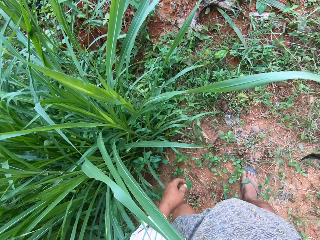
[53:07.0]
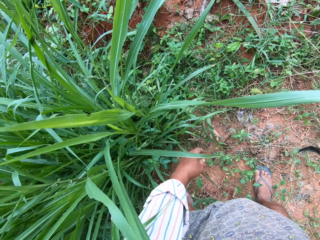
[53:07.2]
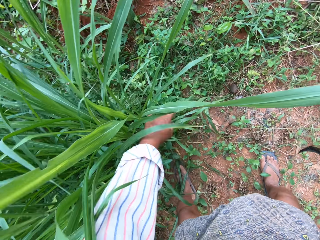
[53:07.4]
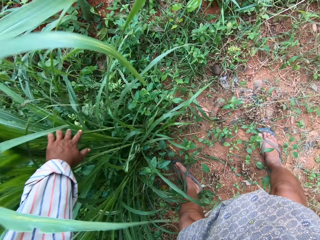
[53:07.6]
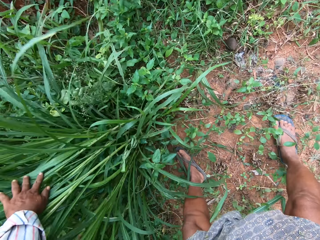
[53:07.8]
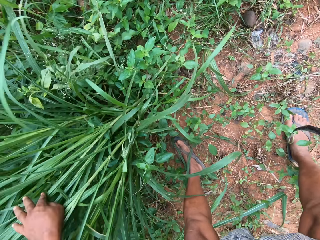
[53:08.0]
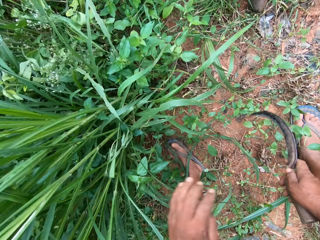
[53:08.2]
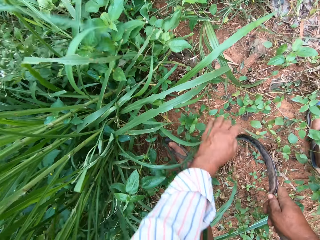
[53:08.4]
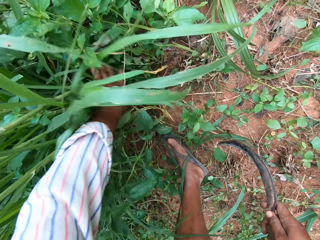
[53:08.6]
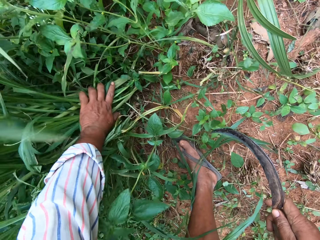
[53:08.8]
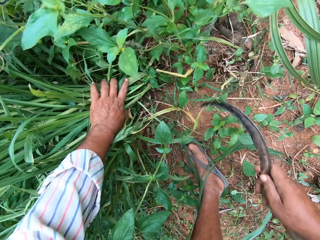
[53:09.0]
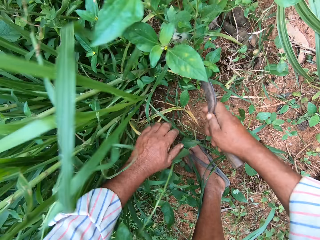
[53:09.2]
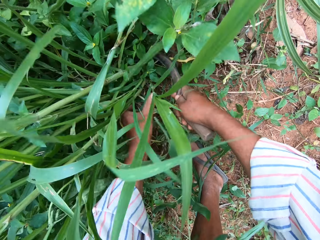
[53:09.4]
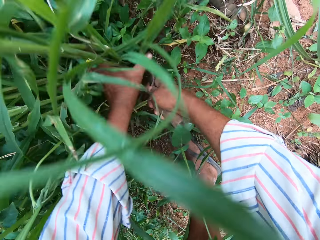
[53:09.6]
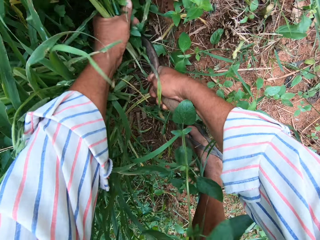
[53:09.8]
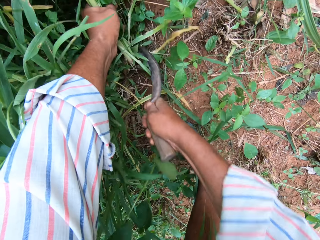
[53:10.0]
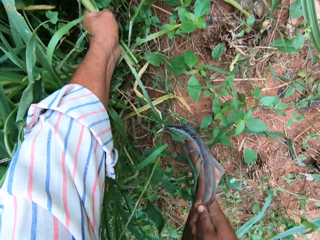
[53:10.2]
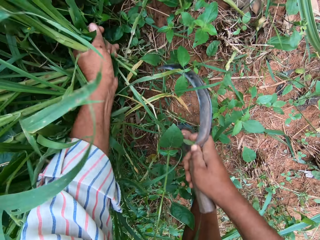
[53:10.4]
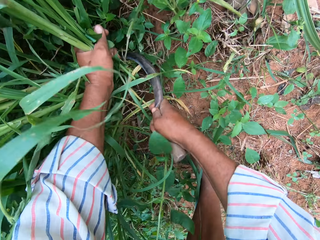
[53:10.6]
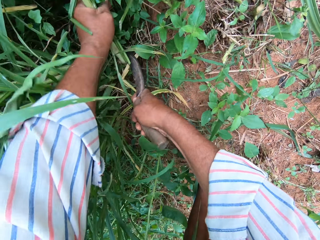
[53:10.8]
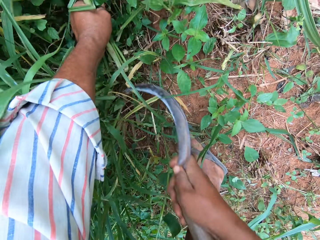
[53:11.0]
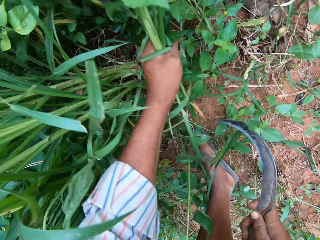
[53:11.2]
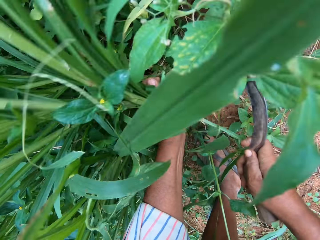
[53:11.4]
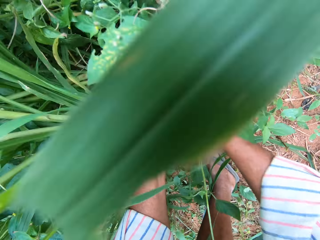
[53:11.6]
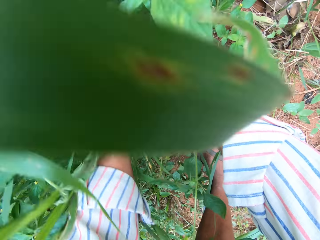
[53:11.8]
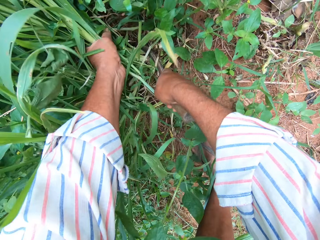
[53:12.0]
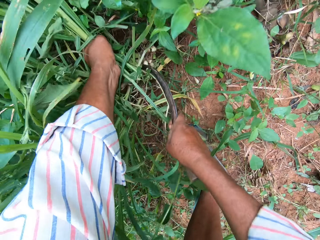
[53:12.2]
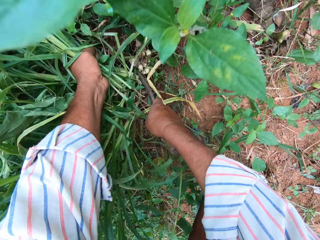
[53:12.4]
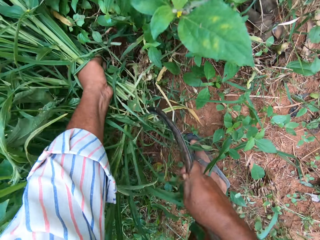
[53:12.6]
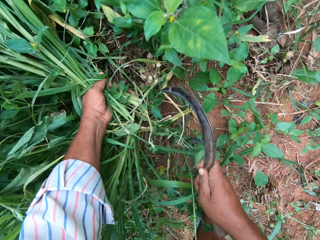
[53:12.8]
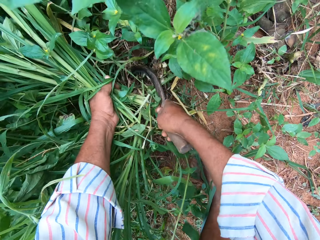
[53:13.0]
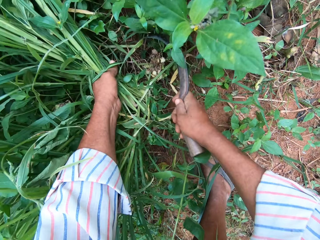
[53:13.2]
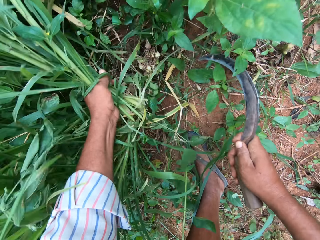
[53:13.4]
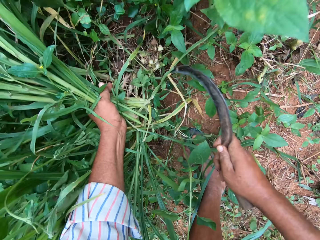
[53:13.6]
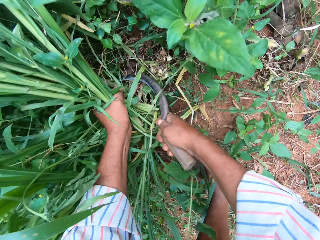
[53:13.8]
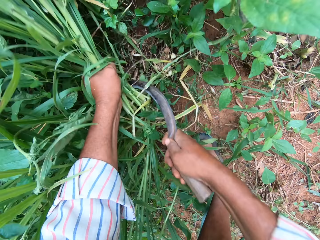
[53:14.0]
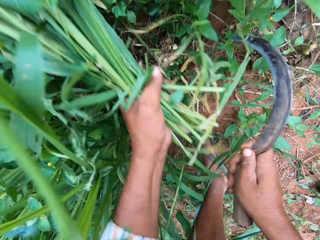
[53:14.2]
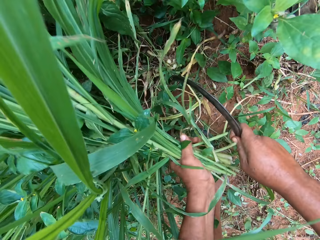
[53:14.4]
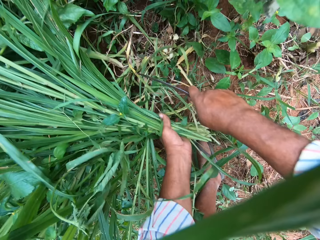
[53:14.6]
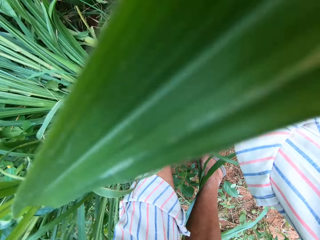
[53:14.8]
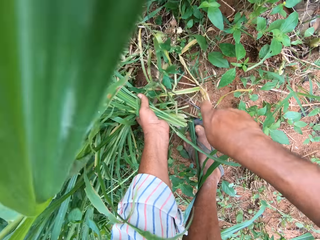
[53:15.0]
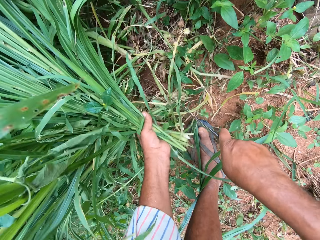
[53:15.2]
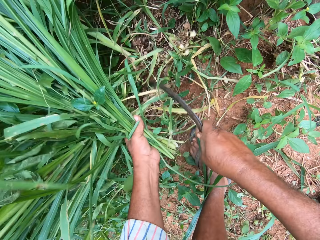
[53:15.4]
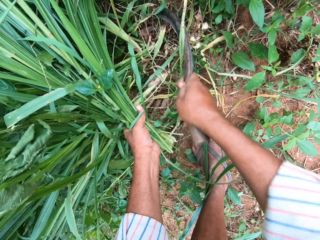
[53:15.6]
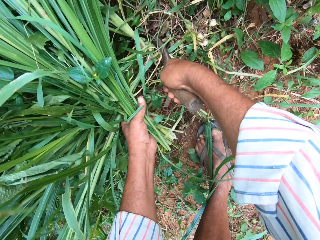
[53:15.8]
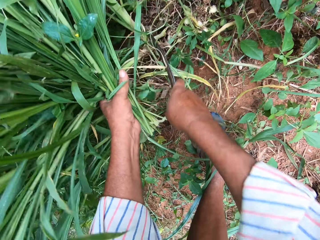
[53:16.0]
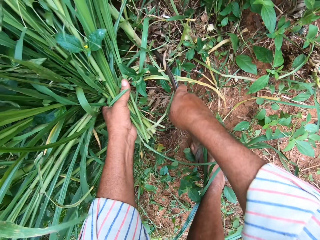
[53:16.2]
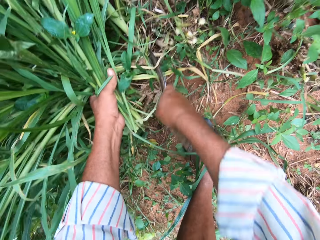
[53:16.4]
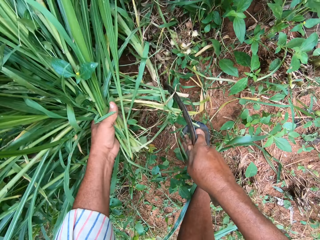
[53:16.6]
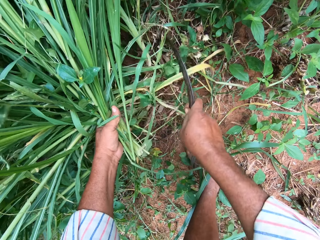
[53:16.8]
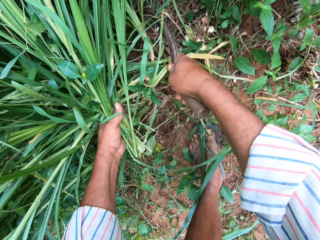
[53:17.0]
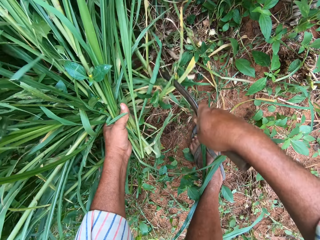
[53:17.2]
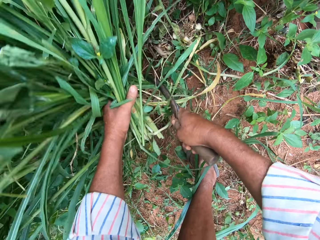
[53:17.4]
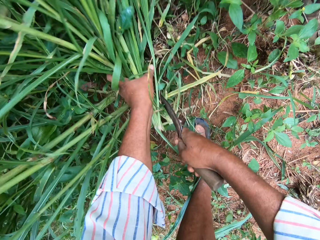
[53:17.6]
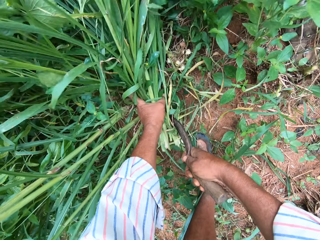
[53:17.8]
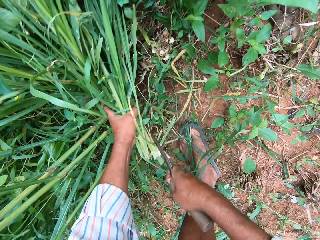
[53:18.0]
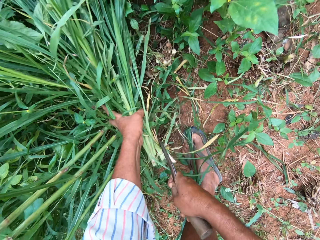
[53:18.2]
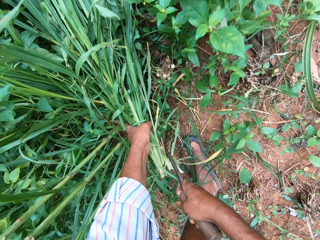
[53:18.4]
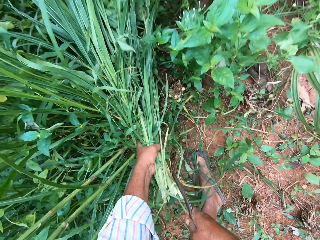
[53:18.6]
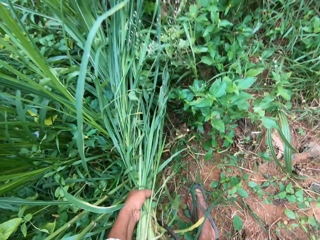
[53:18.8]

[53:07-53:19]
The camera wearer moves the grasses aside with his left hand. He cuts the grasses into his hand on the farm with the hand sickle.

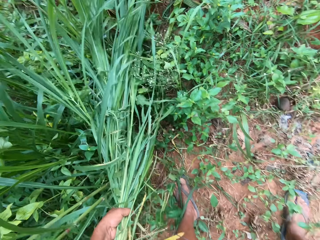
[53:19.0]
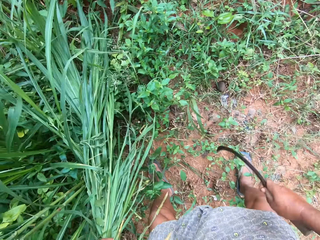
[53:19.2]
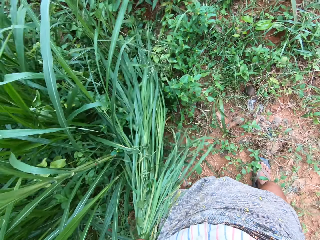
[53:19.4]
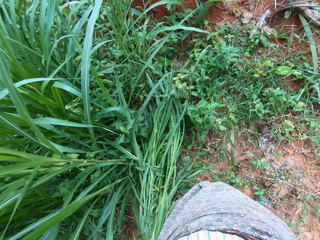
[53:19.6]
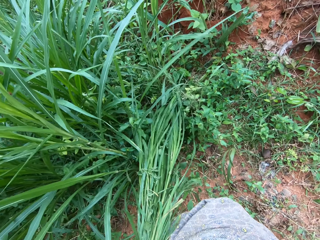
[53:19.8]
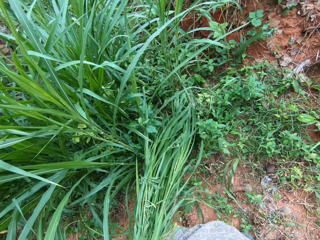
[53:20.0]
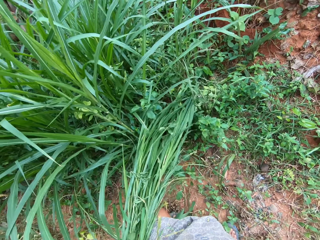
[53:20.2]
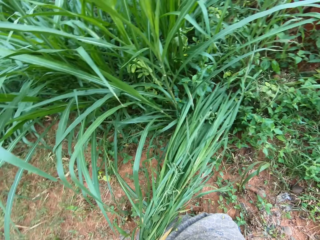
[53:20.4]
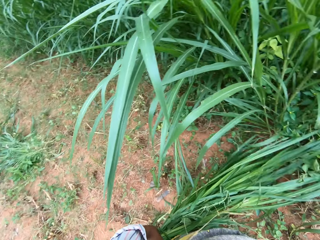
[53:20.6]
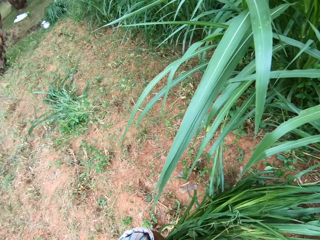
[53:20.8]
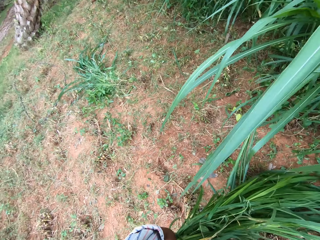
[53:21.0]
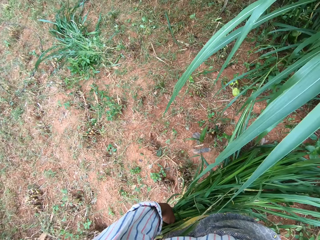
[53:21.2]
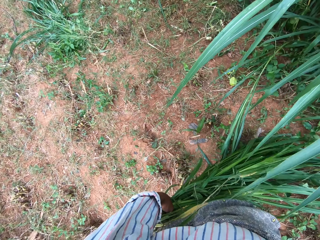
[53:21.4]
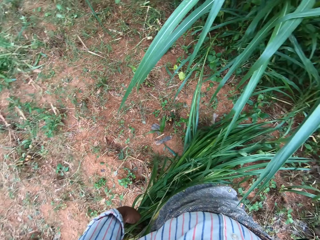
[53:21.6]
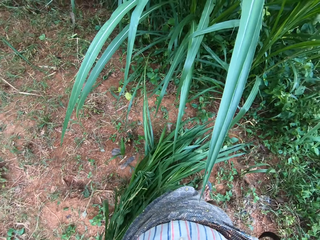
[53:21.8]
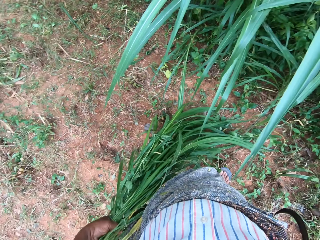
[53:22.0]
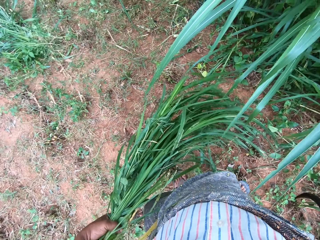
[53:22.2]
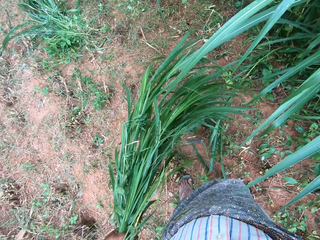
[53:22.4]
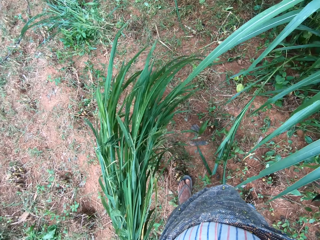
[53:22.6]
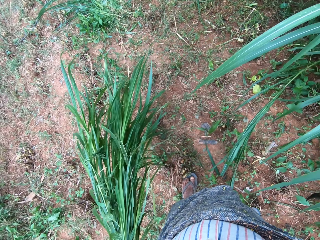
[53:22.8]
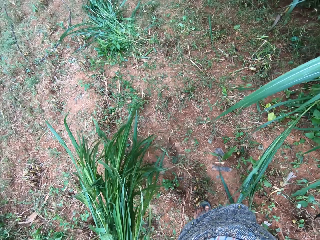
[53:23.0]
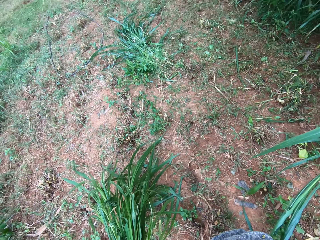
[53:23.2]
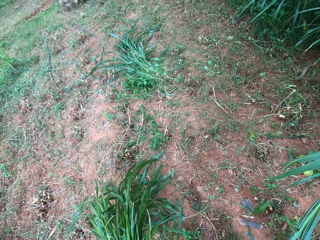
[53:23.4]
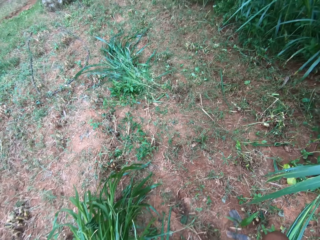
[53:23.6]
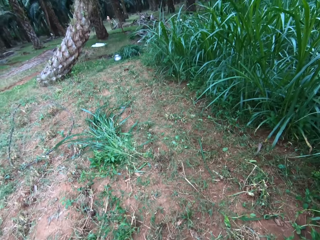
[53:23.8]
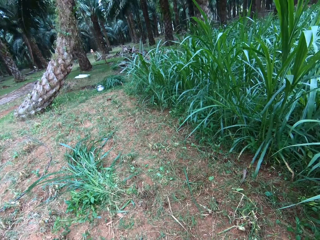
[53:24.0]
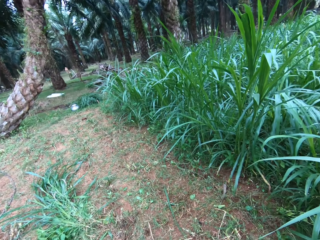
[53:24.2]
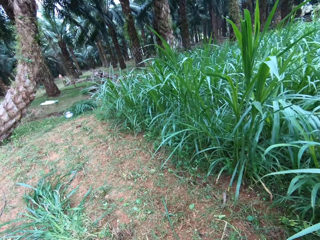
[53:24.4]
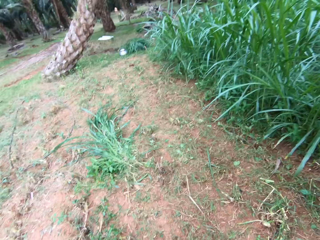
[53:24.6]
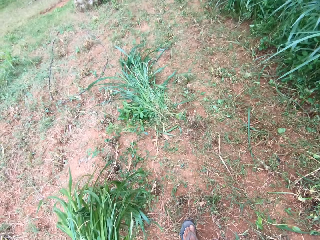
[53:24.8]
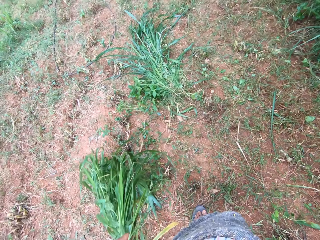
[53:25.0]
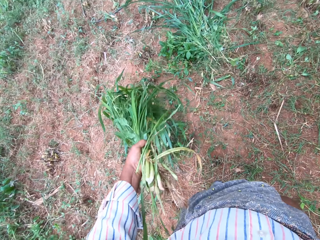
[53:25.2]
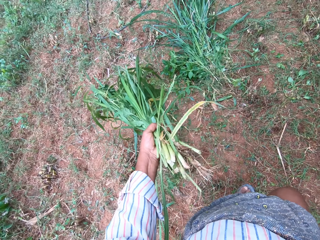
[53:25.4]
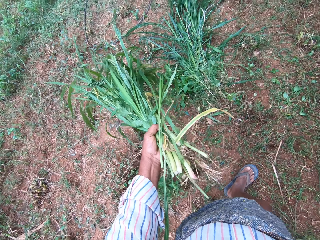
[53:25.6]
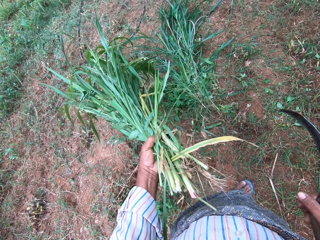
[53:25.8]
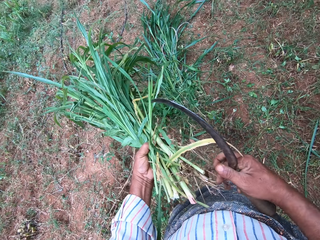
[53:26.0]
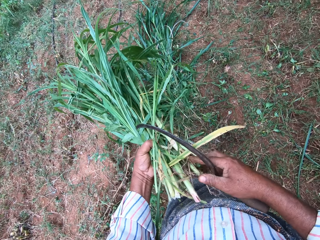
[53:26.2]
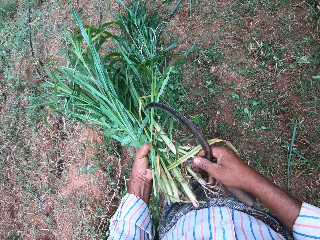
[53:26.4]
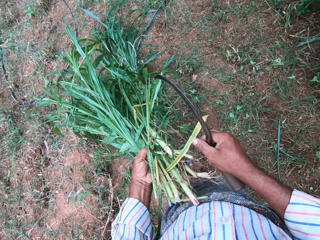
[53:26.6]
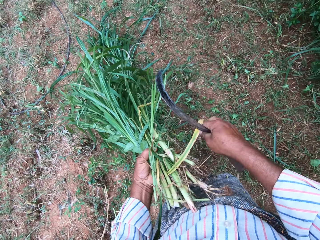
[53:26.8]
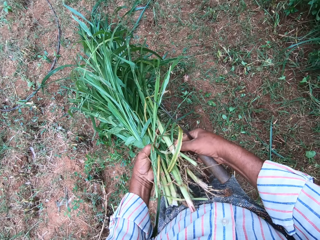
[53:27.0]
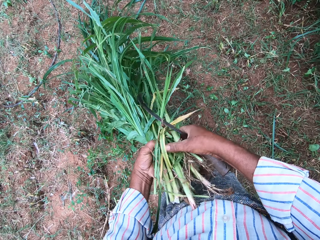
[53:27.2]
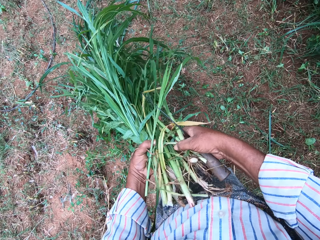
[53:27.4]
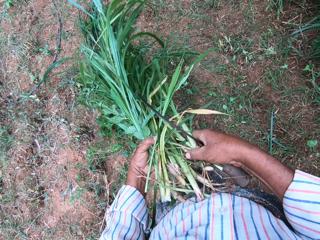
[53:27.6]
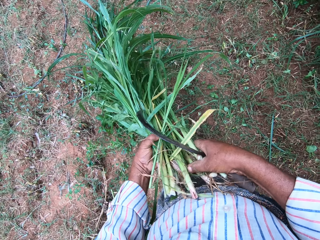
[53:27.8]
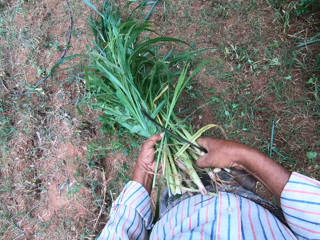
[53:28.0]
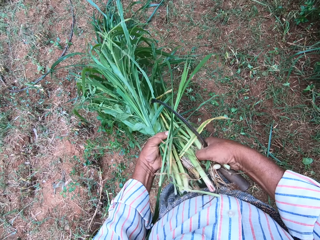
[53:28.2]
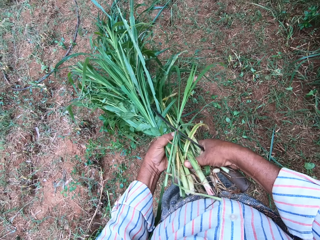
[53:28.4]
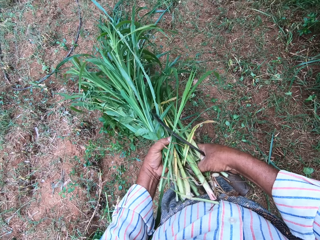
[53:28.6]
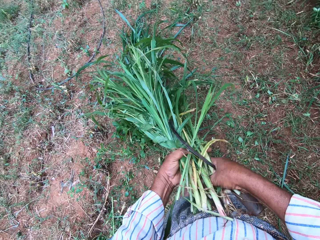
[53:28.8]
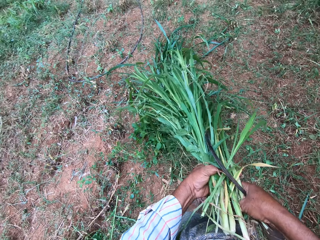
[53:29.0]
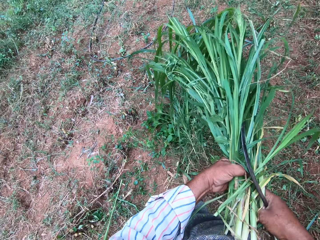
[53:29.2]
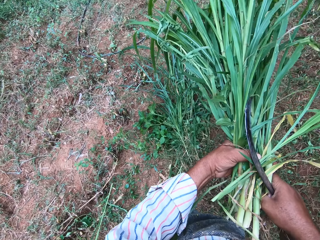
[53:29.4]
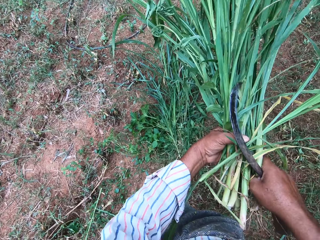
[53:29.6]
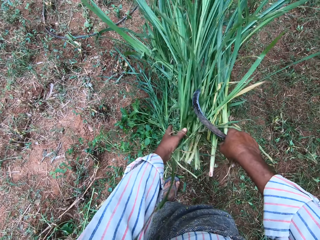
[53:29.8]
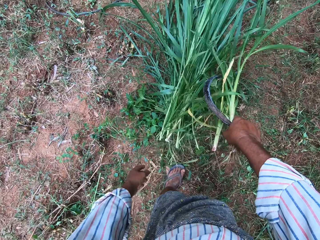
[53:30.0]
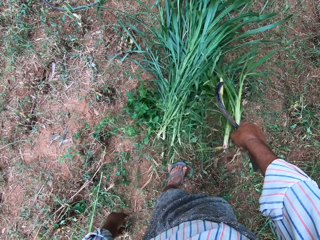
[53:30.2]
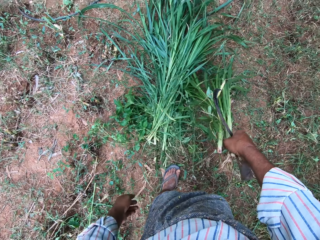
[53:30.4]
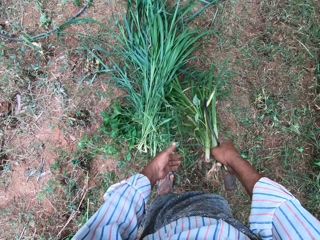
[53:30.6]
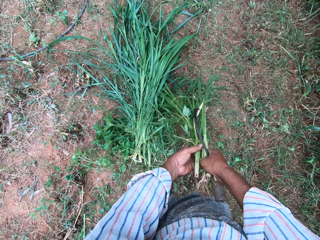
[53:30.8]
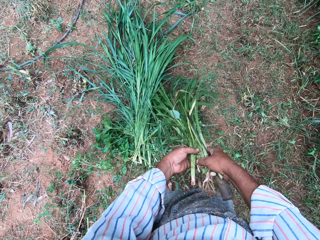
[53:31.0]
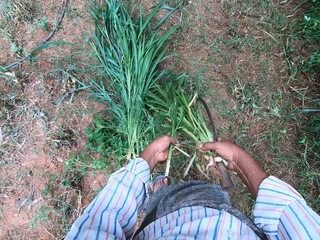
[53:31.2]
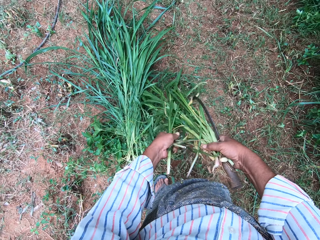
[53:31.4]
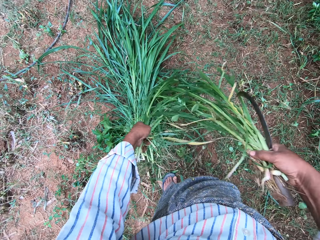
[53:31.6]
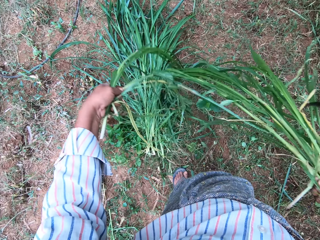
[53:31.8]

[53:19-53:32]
The camera wearer walks towards the grasses on the ground. He separates the grasses in his hand. He drops the grasses on the ground with other grasses.
